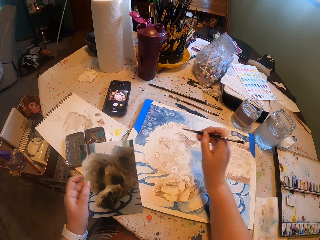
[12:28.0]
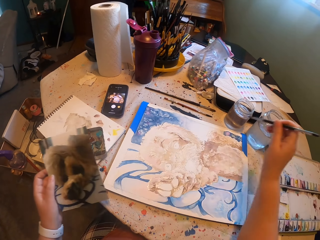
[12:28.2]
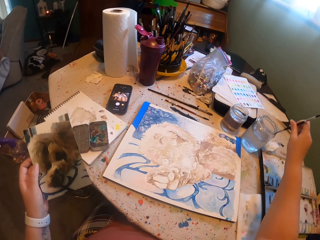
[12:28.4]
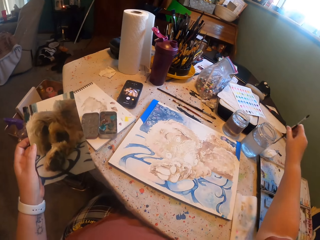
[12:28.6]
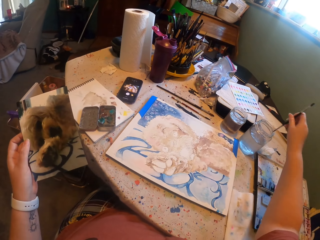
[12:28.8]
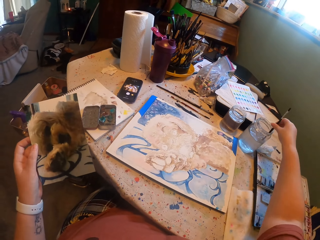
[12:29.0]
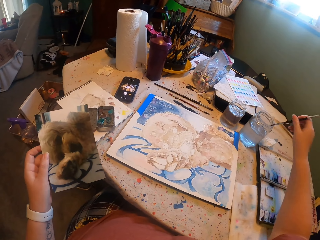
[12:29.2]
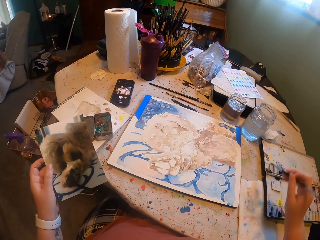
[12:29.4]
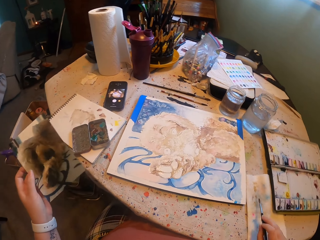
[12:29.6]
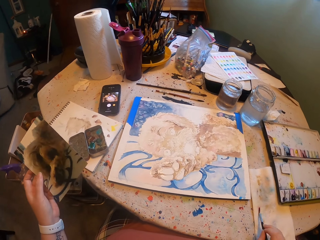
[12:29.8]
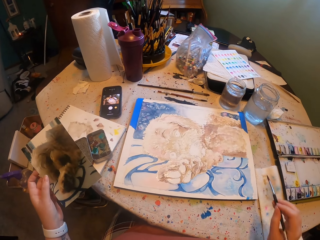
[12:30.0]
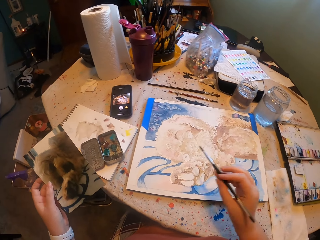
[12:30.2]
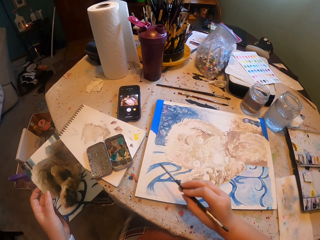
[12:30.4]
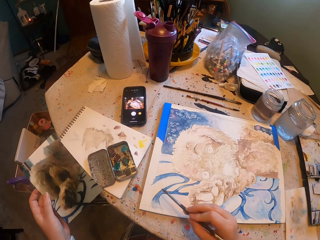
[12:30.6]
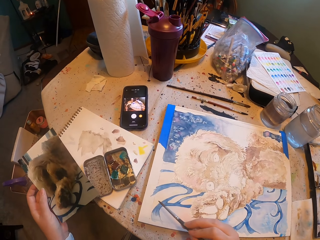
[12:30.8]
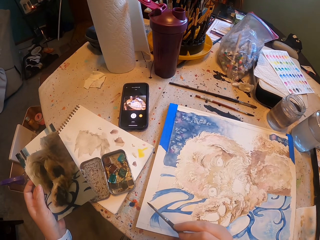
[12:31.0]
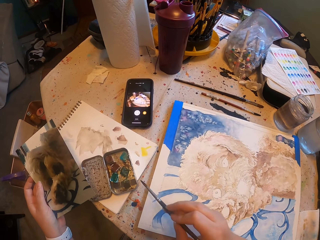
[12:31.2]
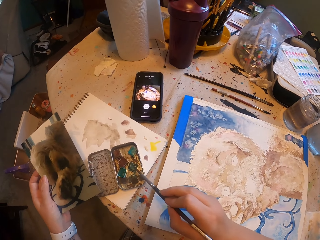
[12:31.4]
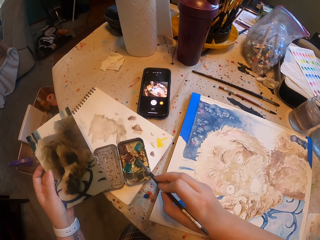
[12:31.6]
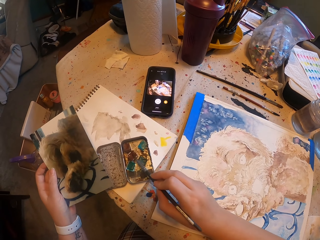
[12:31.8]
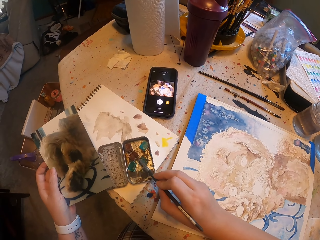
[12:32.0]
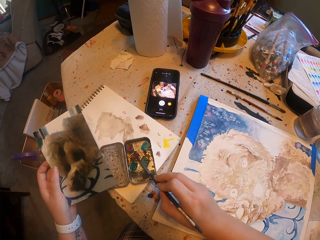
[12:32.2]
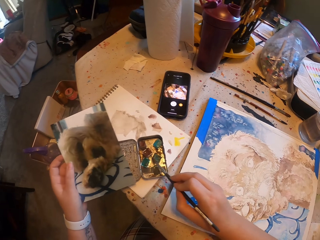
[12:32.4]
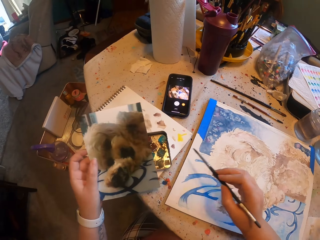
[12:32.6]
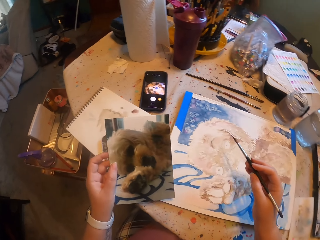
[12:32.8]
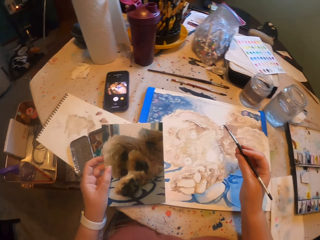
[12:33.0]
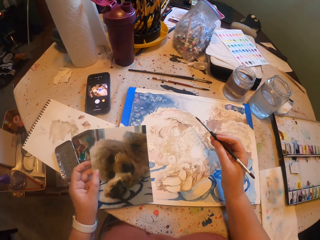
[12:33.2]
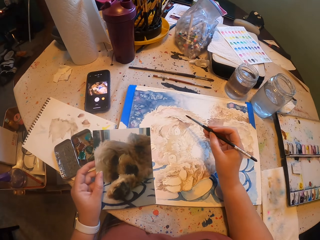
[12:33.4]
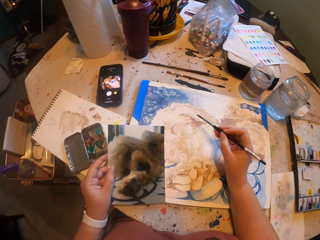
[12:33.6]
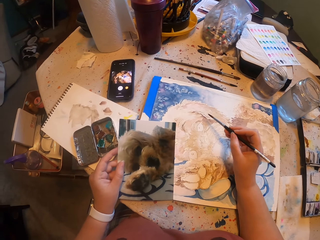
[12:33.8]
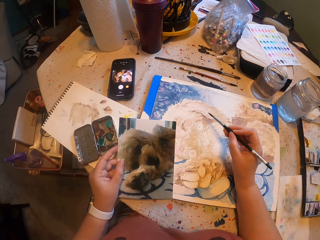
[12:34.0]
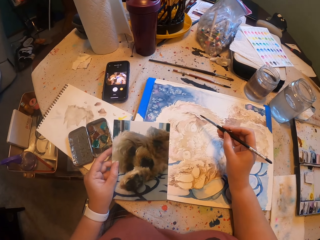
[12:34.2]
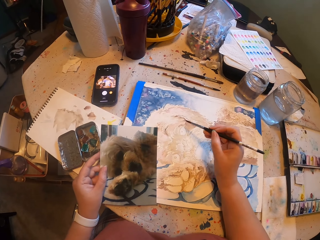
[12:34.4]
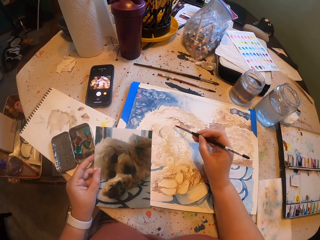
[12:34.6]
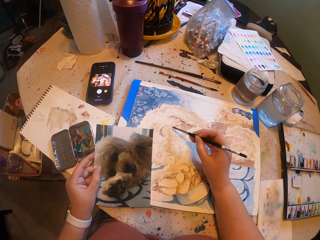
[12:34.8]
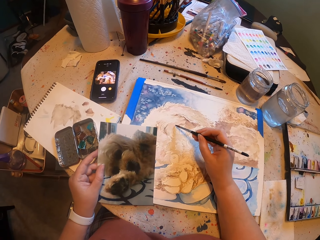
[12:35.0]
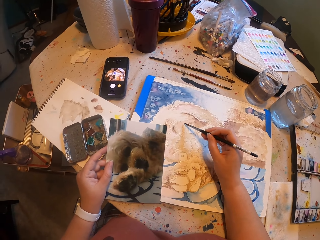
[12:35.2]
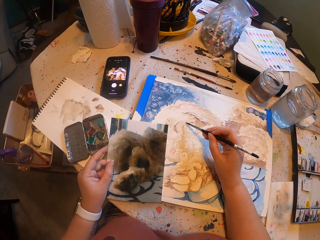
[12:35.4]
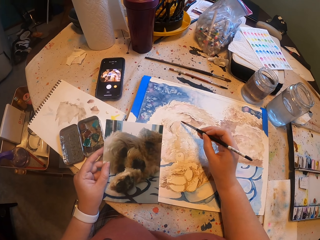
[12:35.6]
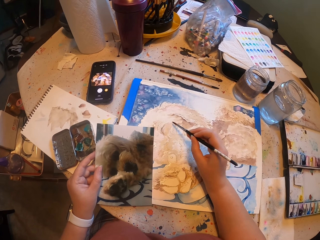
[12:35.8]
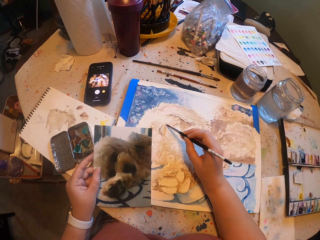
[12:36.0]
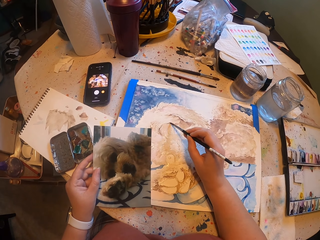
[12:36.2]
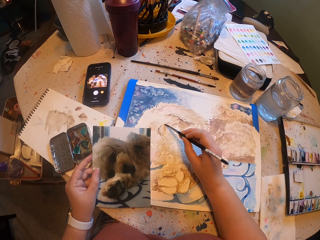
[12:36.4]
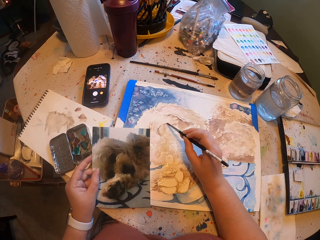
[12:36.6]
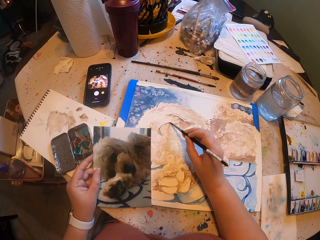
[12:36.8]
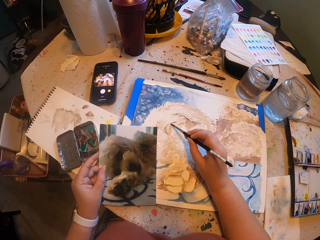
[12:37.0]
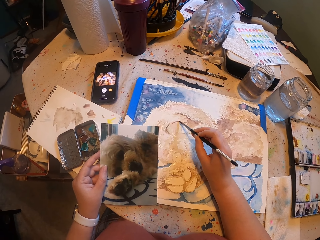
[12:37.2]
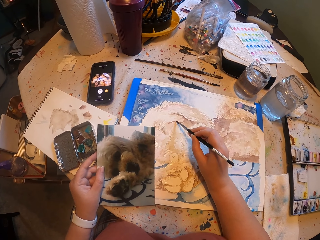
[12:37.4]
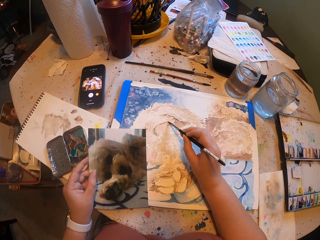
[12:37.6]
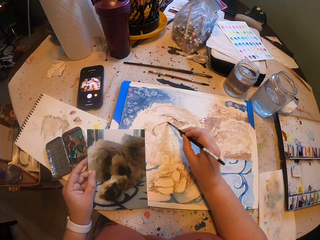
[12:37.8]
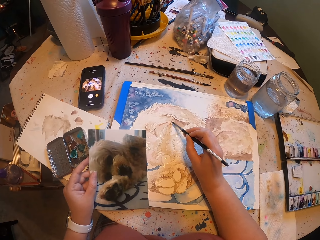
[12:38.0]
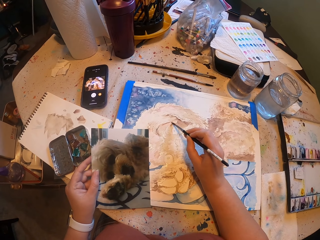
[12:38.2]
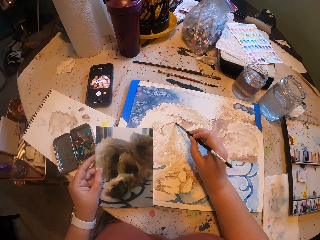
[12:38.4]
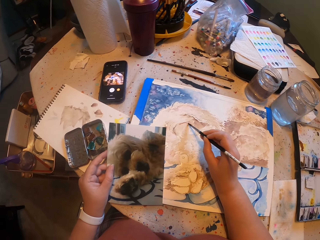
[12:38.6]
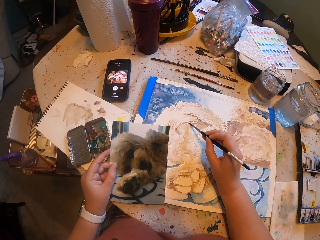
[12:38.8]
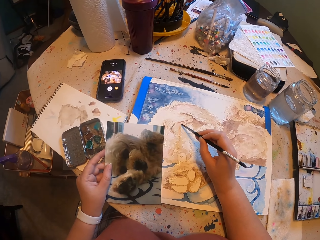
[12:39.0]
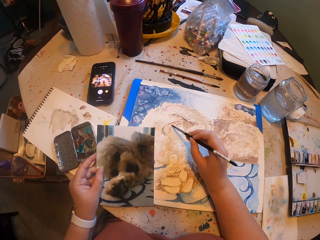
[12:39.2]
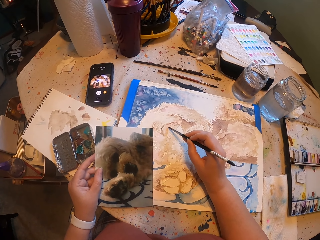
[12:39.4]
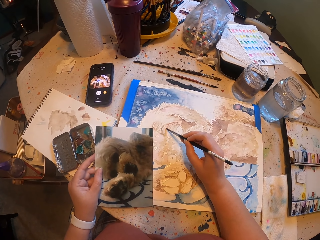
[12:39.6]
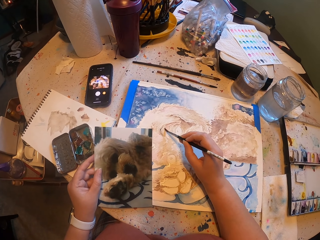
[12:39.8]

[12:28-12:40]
The camera wearer dips the paint brush in water. They paint. They dip the brush in paint. They paint on a canvas.

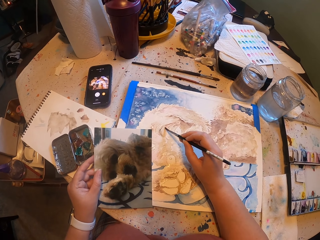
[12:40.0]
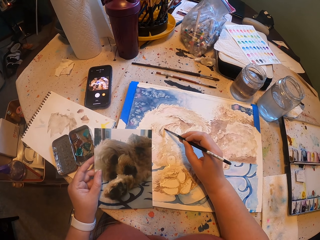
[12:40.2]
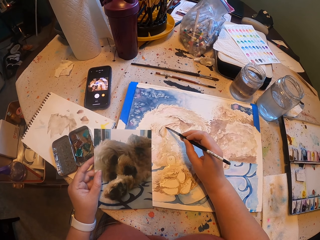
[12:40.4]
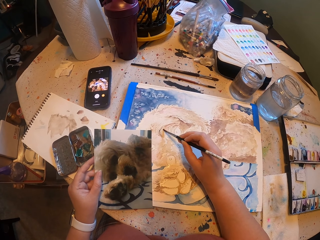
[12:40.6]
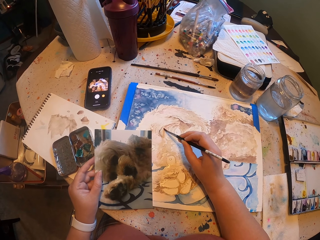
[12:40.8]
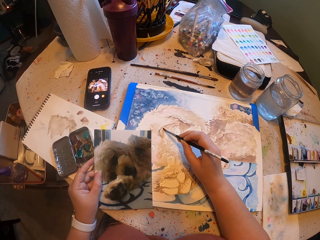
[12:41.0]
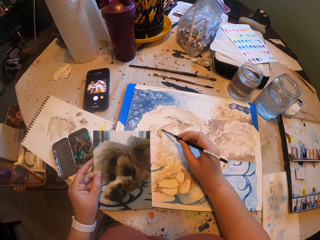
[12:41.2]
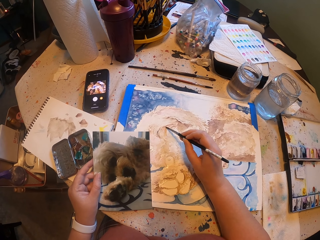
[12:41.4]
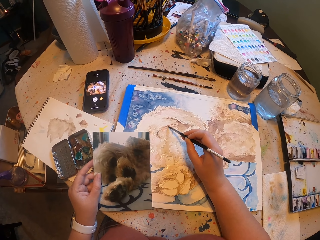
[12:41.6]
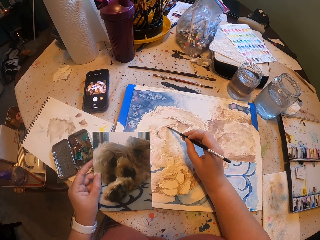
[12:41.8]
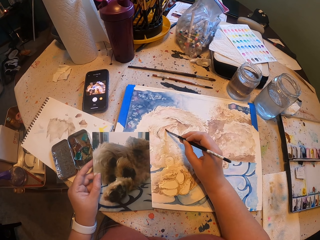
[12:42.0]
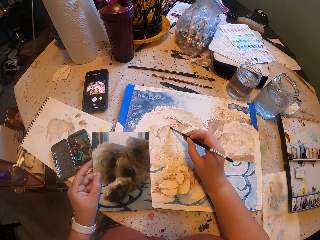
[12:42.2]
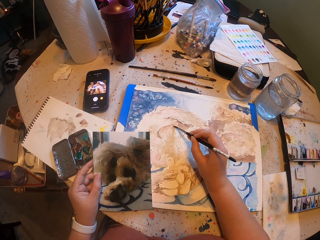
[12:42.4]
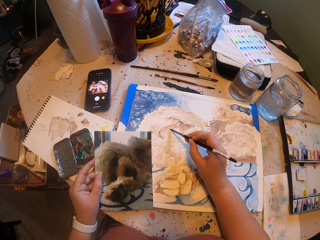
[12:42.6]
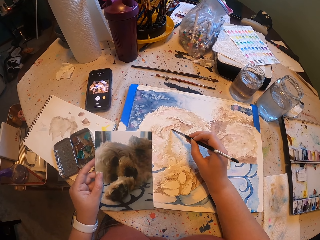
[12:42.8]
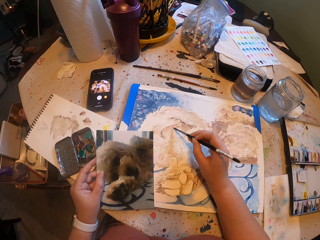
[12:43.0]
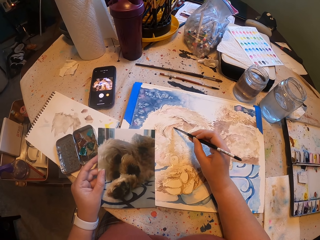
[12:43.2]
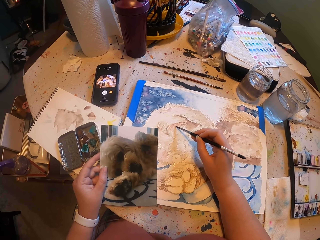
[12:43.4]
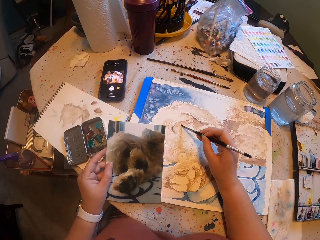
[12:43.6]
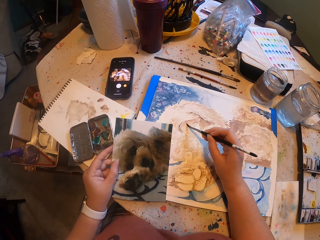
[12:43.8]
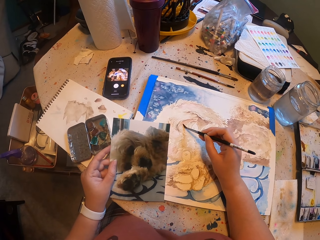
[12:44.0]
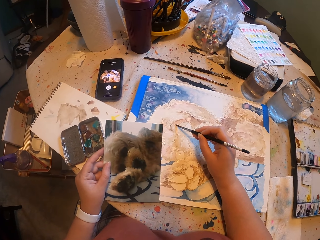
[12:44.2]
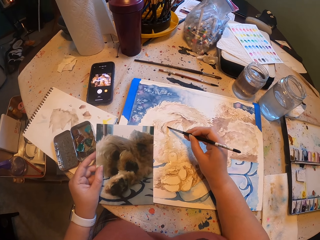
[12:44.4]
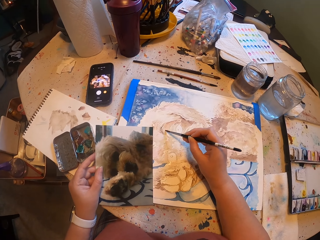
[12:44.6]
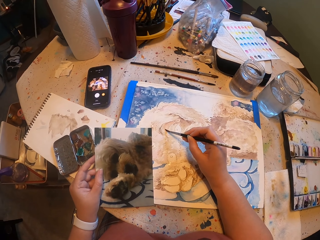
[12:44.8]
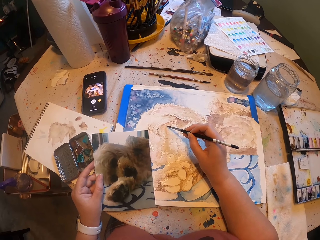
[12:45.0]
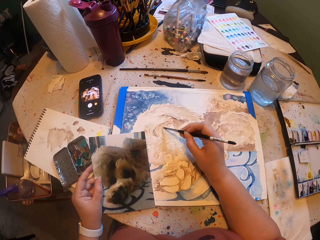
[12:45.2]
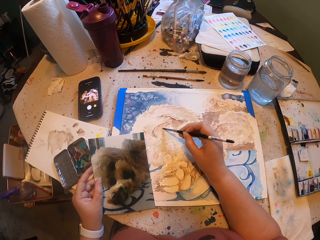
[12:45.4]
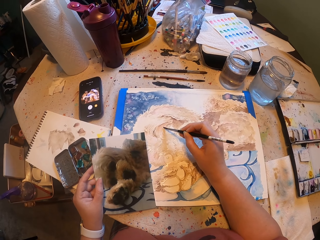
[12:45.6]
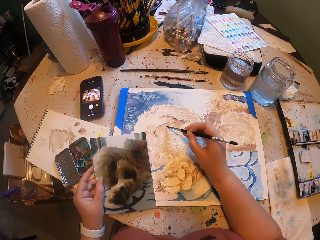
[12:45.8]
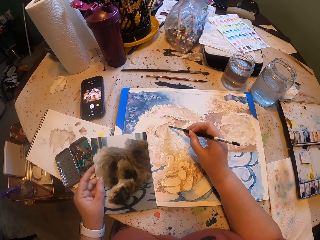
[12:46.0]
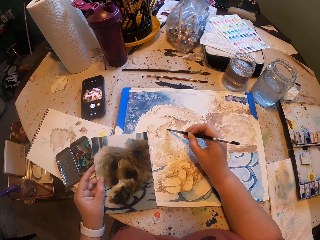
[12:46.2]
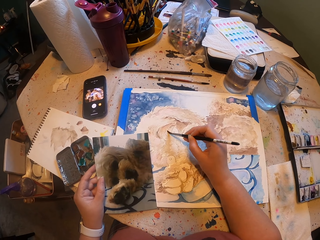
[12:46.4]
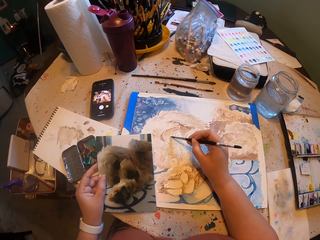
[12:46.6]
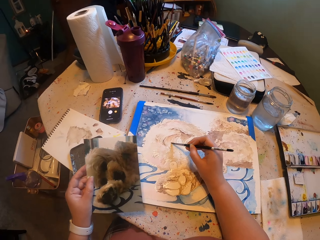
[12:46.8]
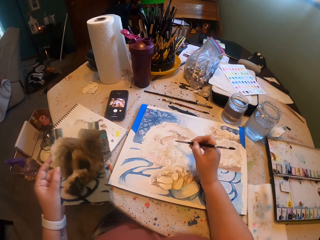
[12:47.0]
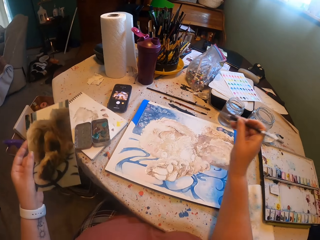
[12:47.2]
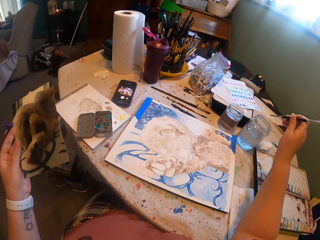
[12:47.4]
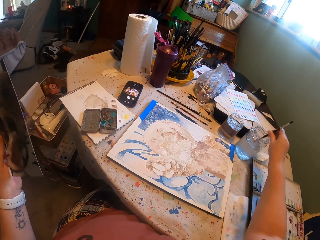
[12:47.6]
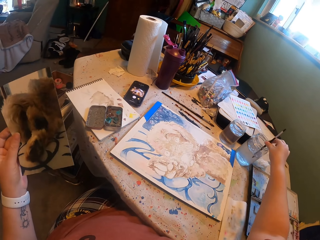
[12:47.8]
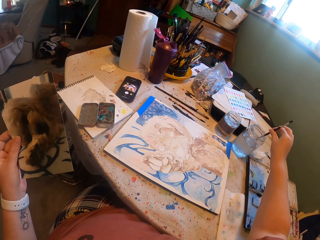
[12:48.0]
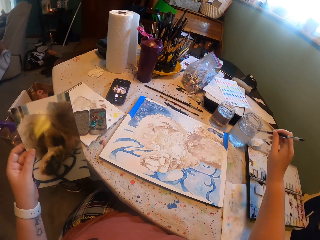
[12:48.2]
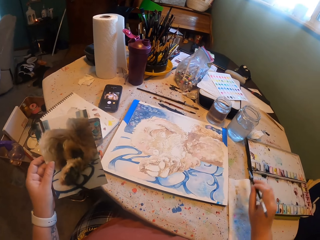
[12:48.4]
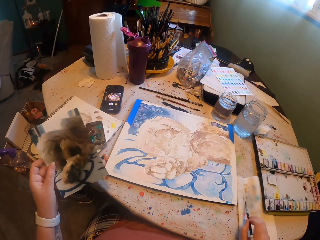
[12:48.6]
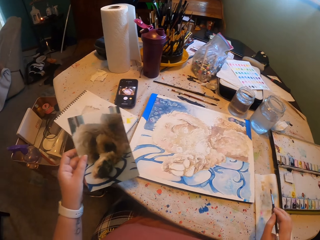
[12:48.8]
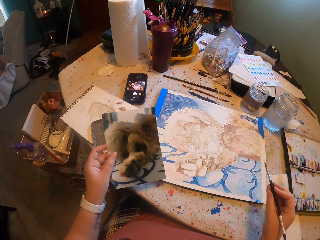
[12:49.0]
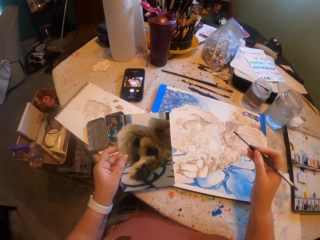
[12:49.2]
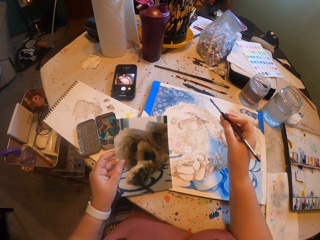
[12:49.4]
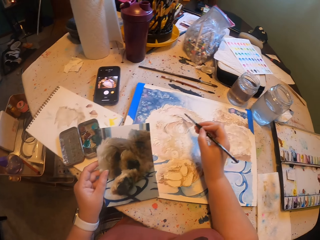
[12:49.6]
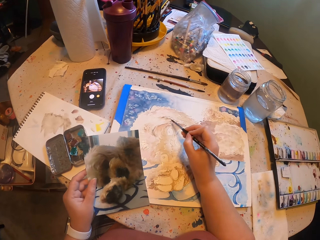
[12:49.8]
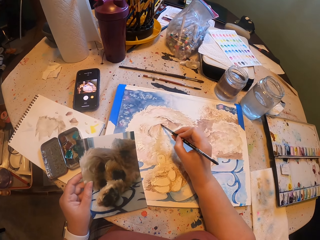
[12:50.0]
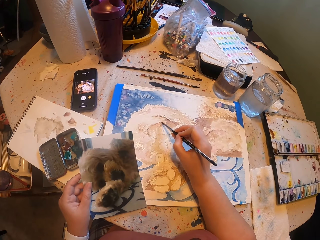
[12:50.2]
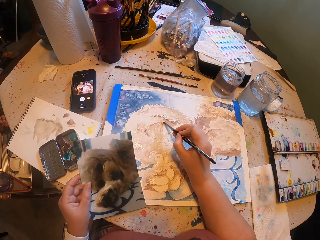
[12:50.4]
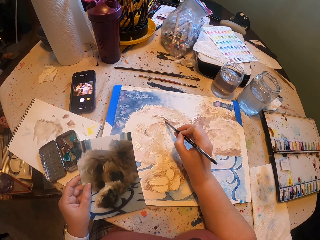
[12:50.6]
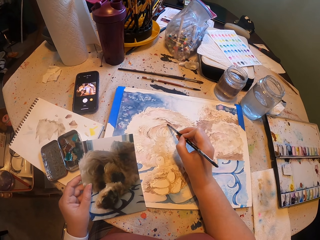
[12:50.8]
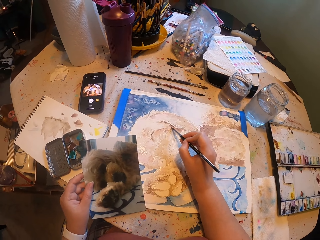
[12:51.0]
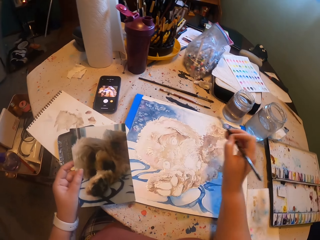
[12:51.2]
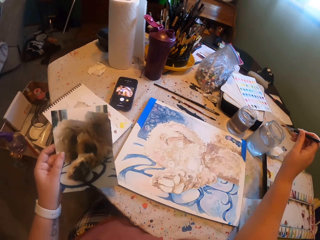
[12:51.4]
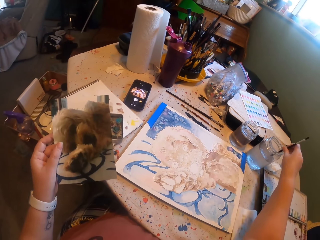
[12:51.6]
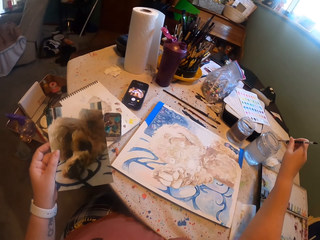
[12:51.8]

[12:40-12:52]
The camera wearer dips the paint brush in water. They paint on a canvas.
